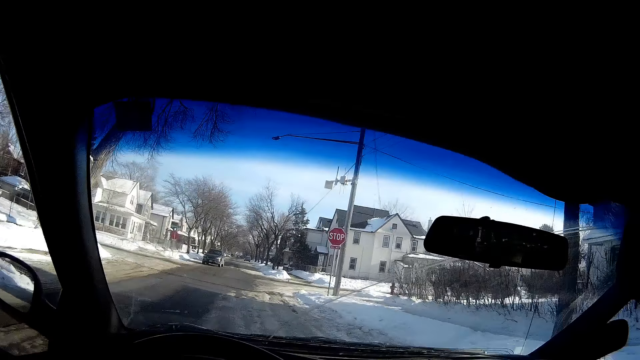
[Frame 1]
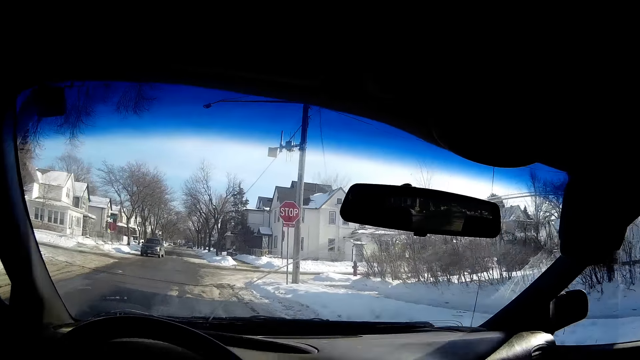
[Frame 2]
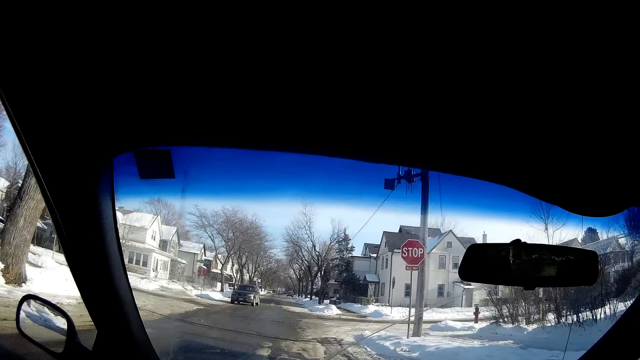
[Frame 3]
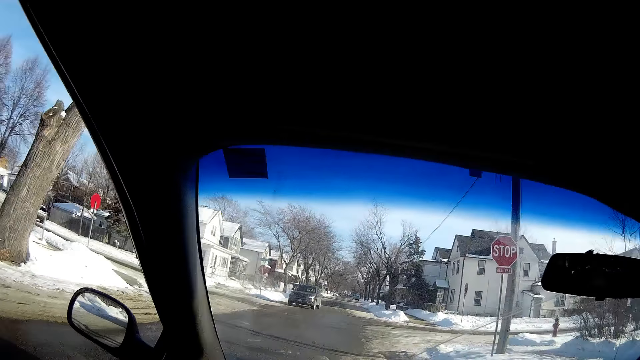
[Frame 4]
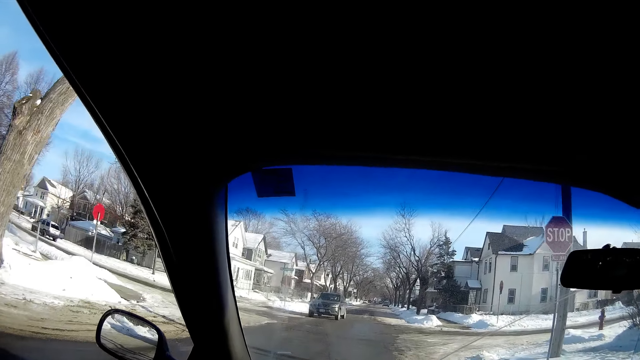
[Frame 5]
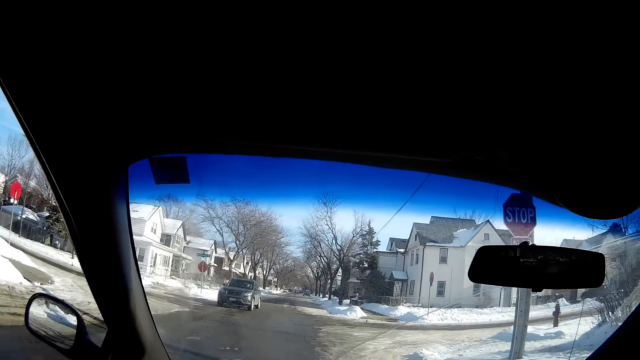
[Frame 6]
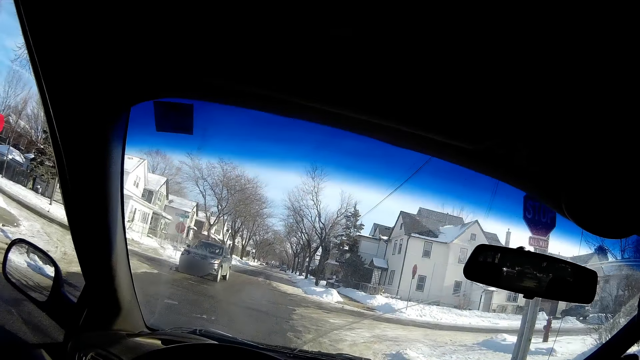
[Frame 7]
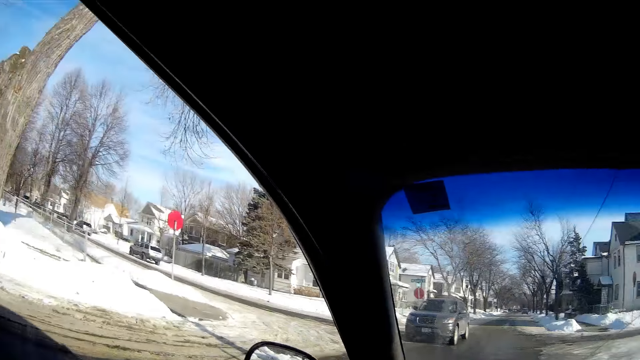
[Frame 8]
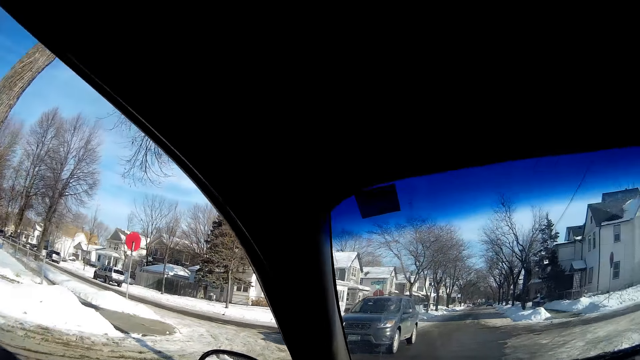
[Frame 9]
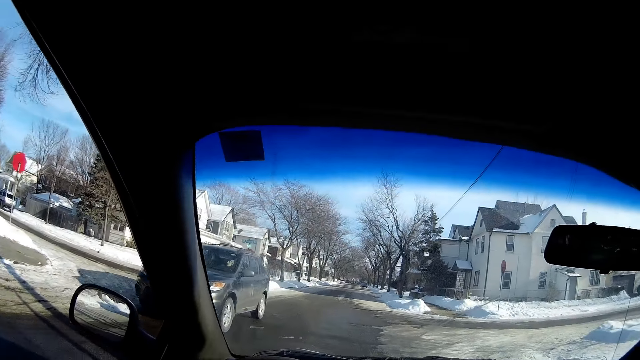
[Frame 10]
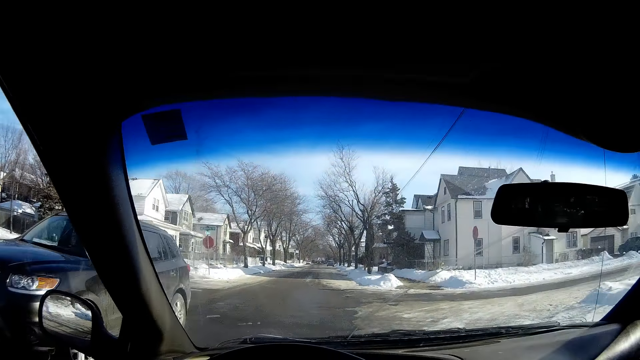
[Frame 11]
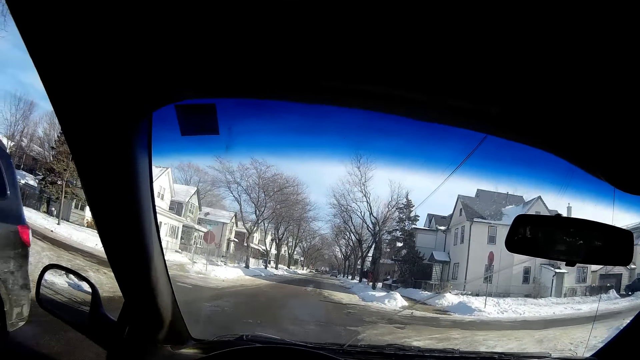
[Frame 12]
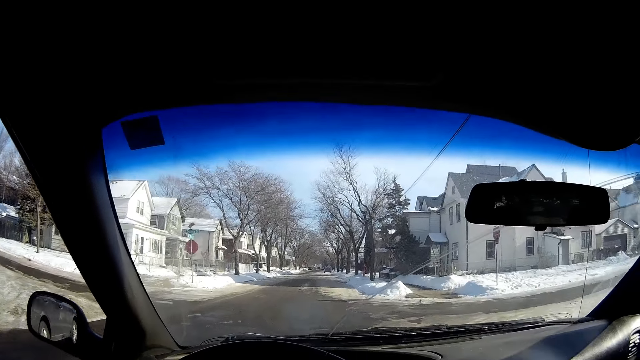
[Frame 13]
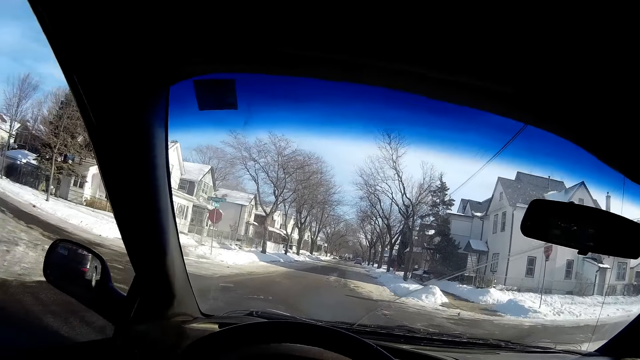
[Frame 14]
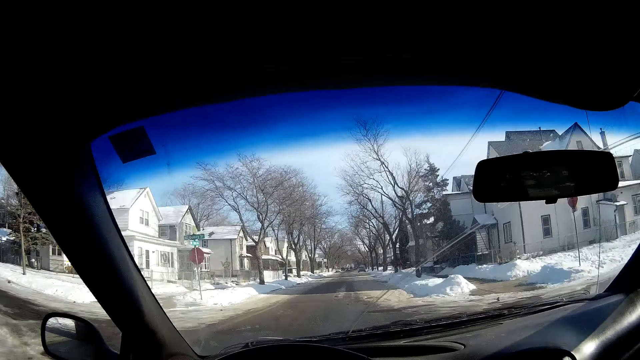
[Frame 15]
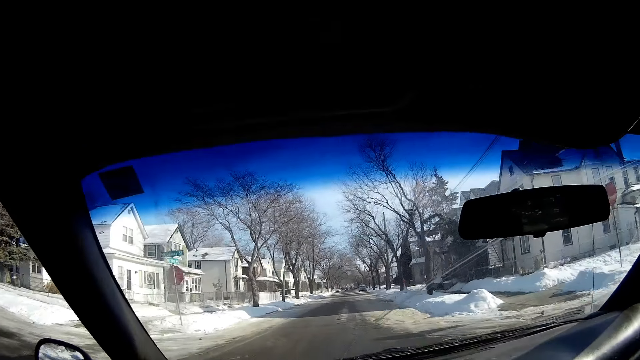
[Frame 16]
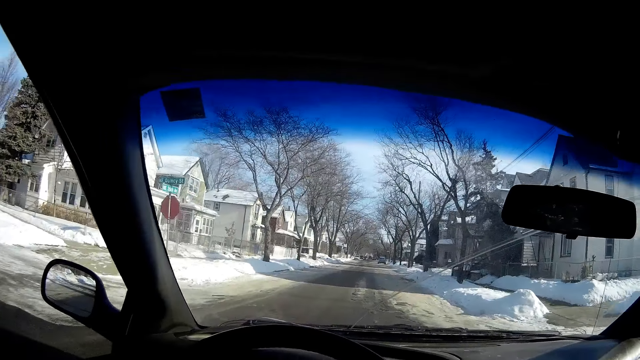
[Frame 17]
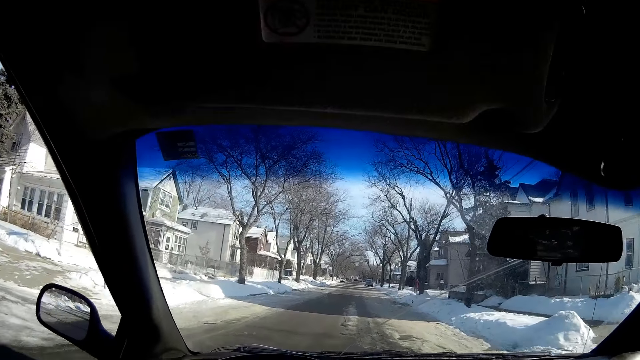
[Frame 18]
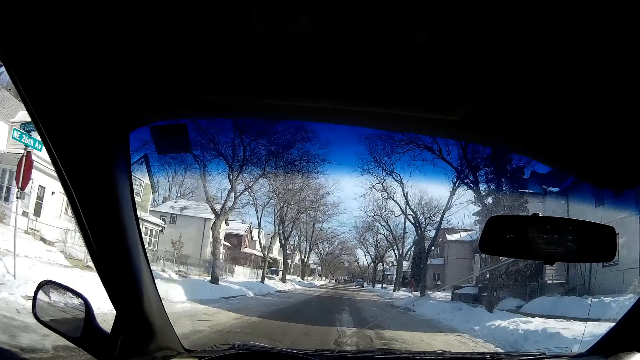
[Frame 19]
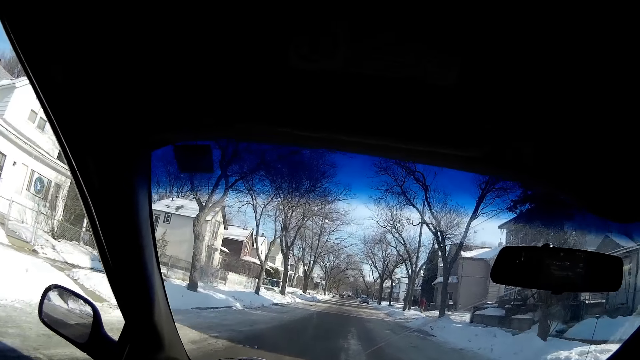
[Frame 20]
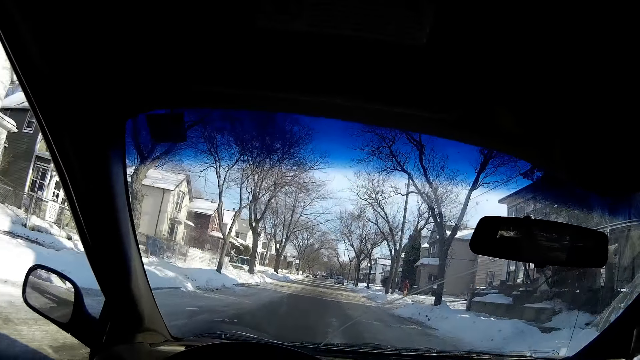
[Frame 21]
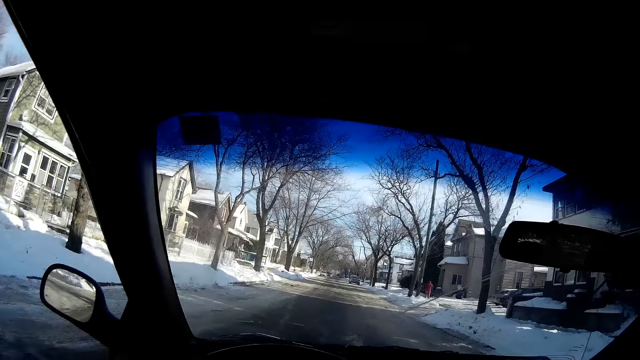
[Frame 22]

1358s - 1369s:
The camera wearer stops the car. They look around the road. They drive the car.

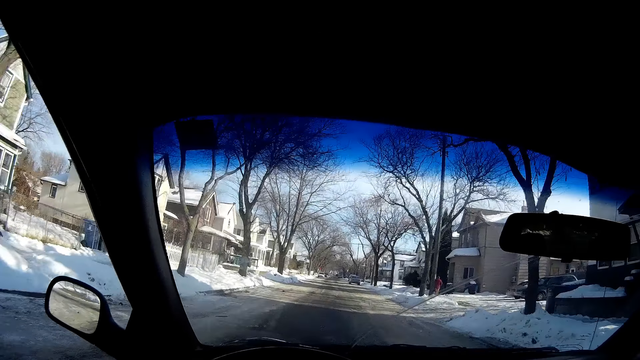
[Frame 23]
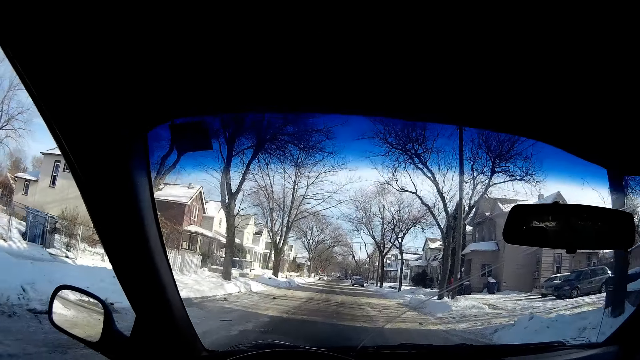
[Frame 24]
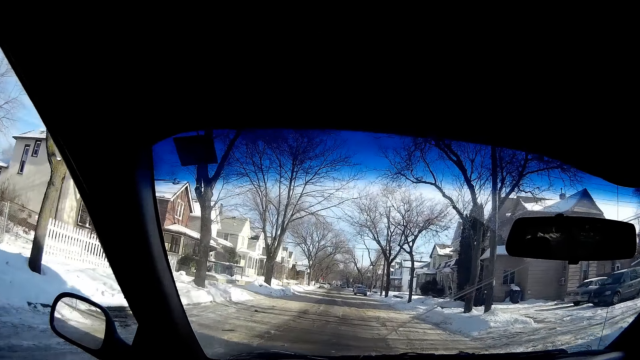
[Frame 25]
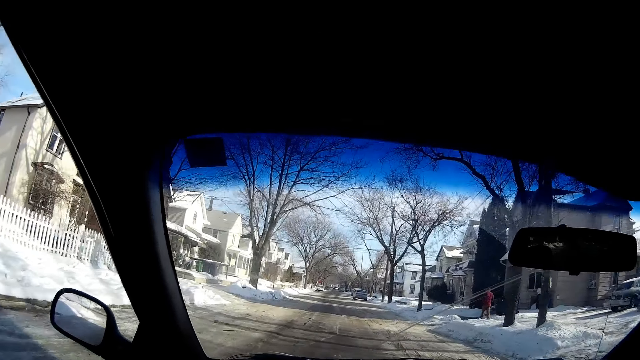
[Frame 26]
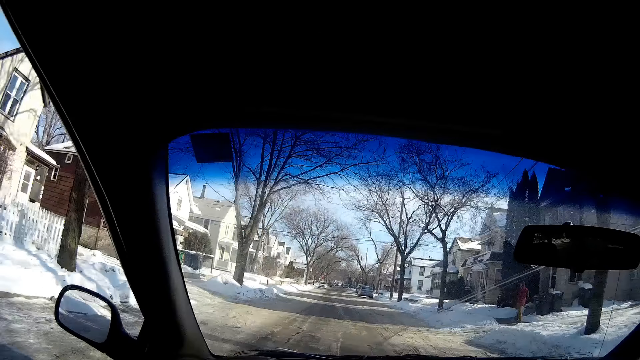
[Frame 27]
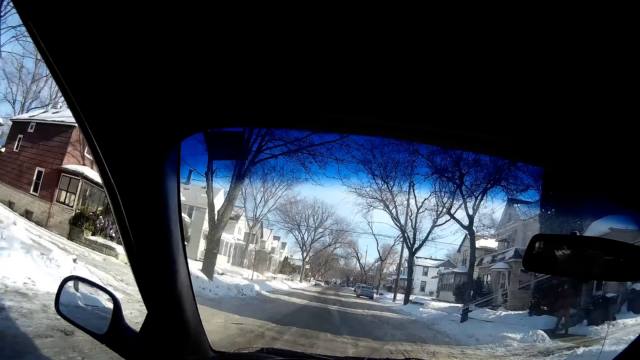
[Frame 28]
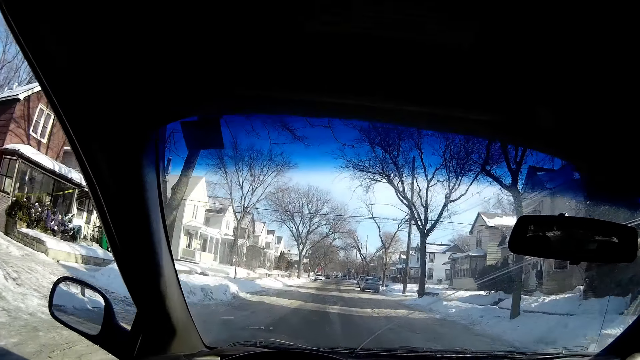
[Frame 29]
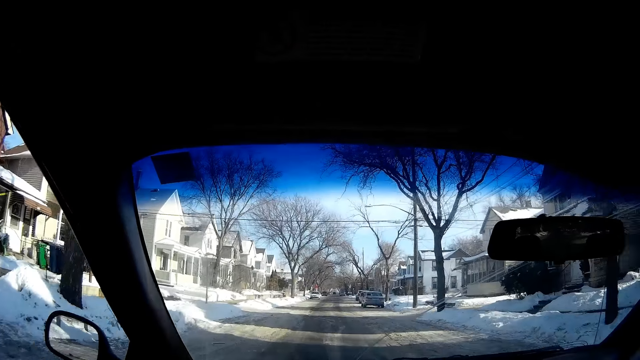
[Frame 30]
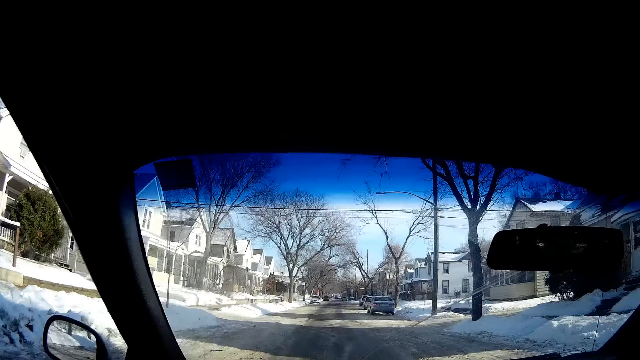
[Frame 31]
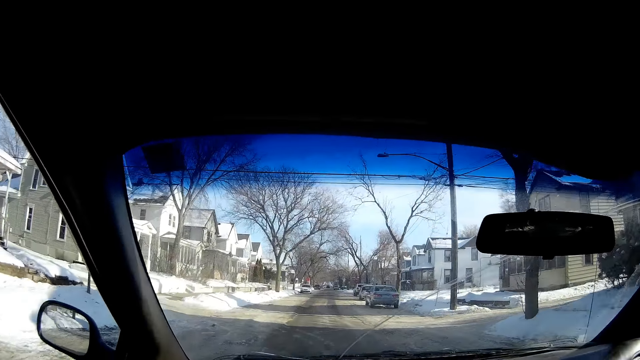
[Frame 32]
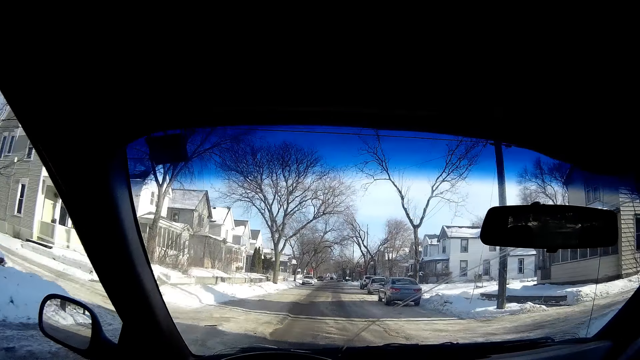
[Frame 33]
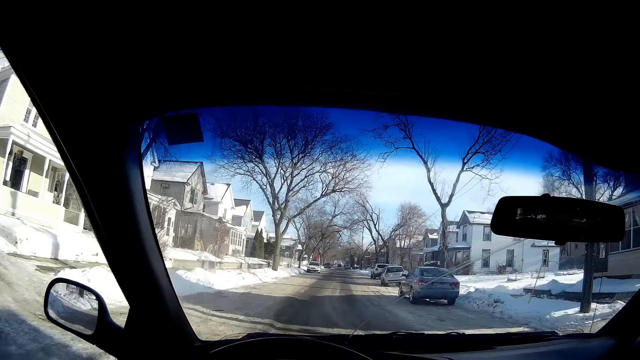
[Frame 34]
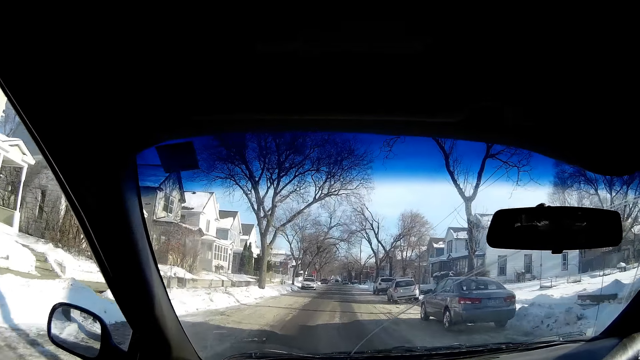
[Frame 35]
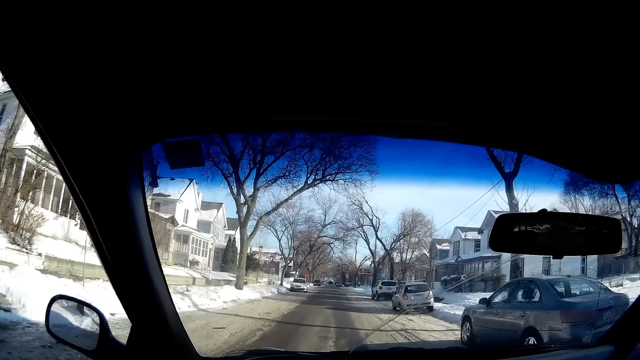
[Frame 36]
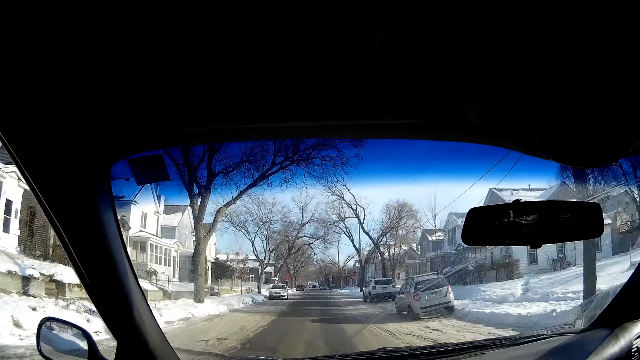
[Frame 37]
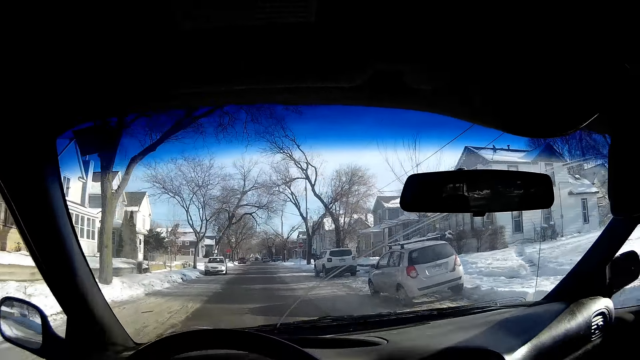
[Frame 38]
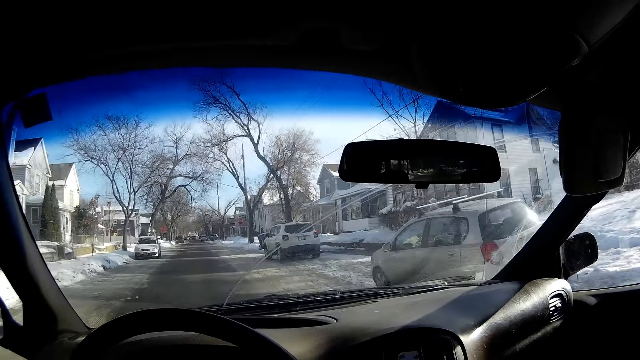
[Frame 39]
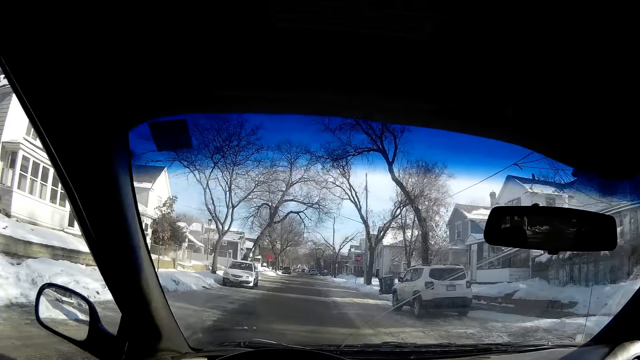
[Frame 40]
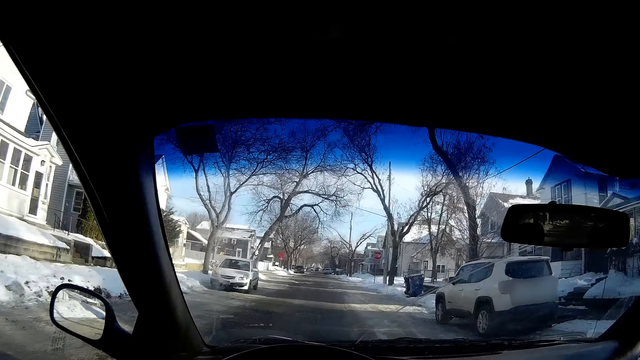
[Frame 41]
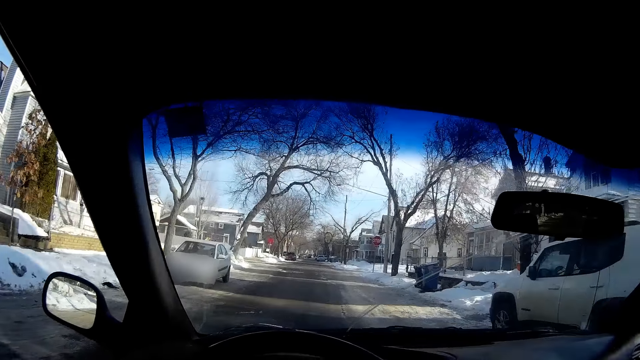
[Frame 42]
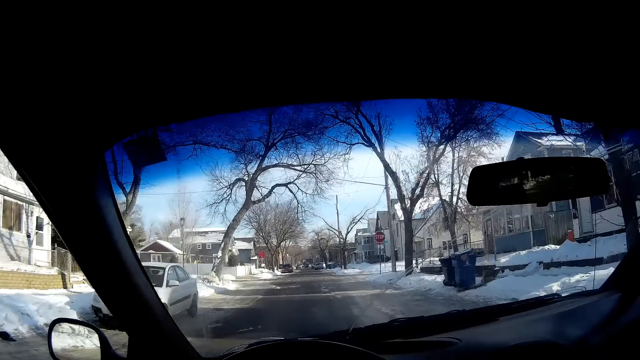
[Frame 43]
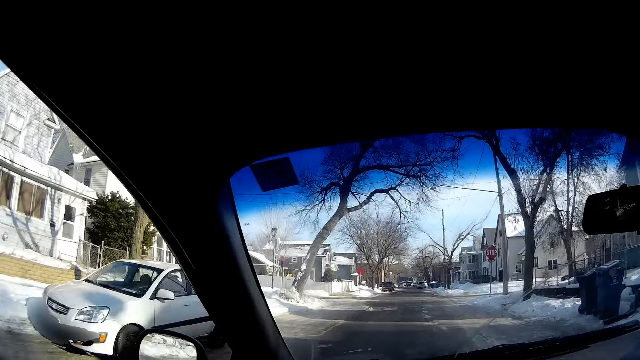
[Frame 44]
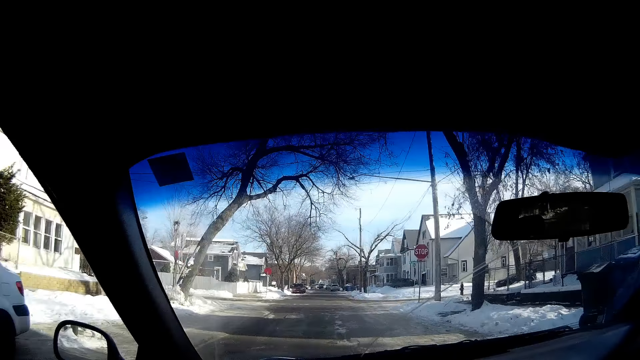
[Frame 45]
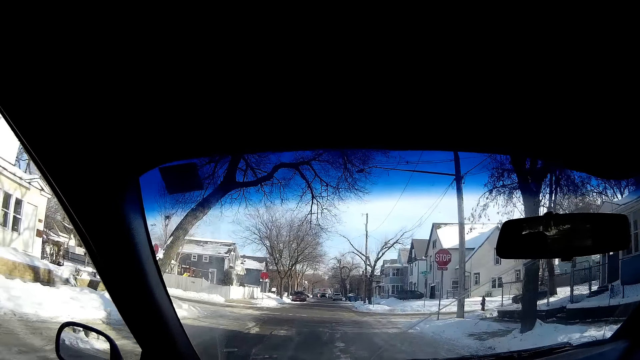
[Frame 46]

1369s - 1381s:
The camera wearer drives past several cars on the street road.
